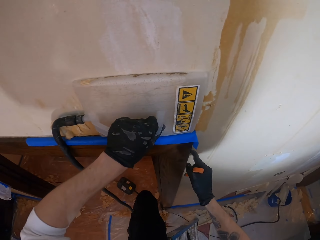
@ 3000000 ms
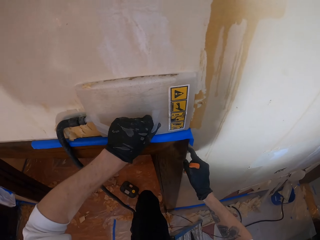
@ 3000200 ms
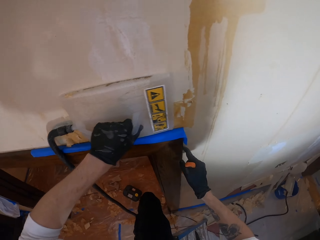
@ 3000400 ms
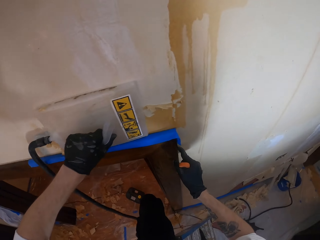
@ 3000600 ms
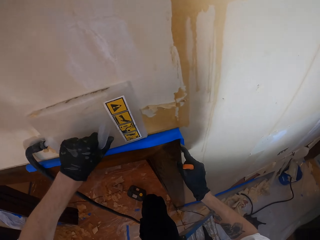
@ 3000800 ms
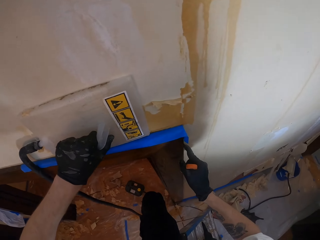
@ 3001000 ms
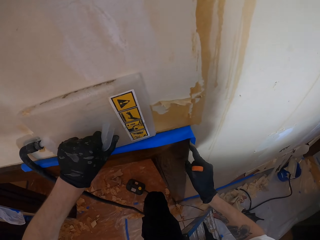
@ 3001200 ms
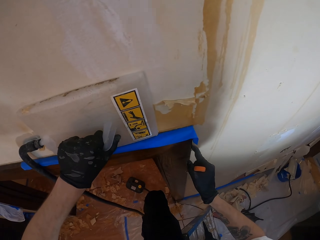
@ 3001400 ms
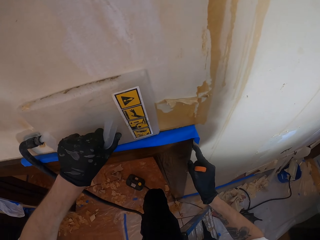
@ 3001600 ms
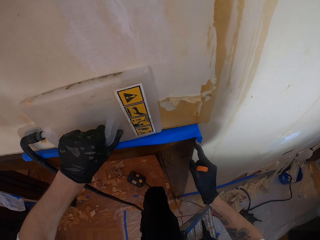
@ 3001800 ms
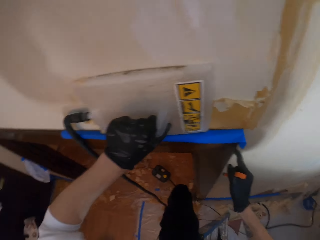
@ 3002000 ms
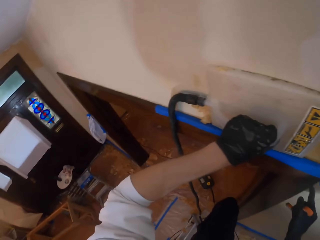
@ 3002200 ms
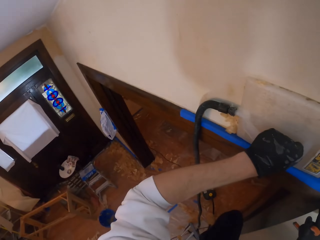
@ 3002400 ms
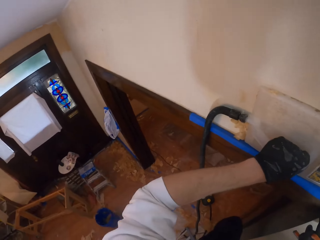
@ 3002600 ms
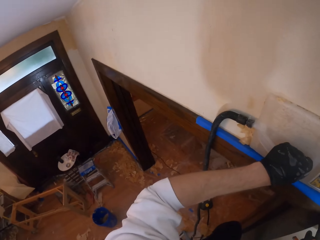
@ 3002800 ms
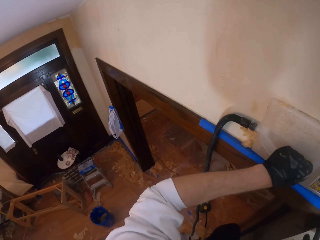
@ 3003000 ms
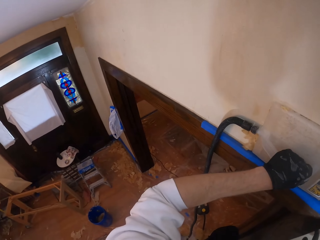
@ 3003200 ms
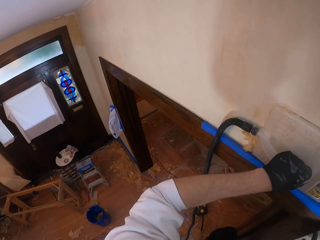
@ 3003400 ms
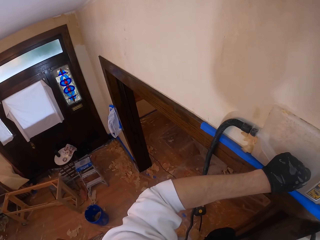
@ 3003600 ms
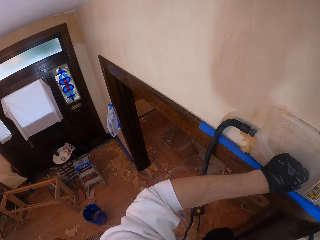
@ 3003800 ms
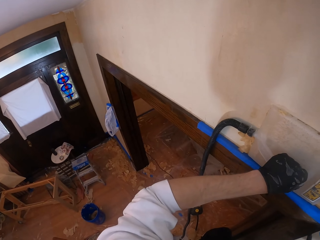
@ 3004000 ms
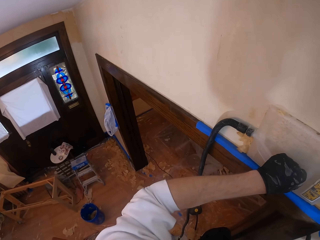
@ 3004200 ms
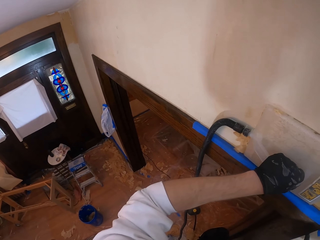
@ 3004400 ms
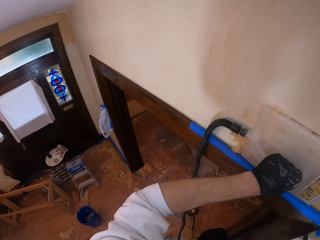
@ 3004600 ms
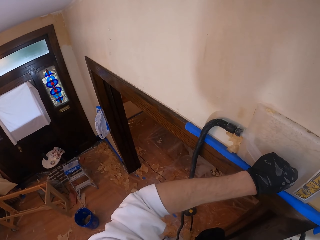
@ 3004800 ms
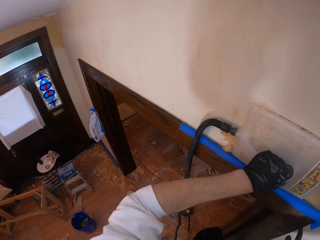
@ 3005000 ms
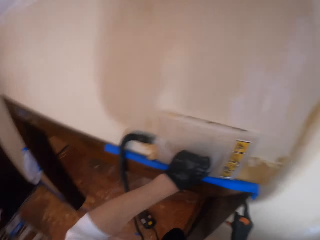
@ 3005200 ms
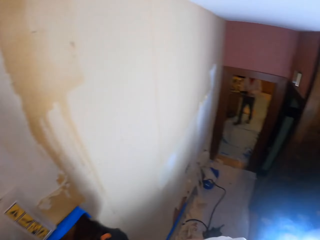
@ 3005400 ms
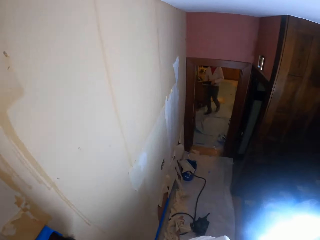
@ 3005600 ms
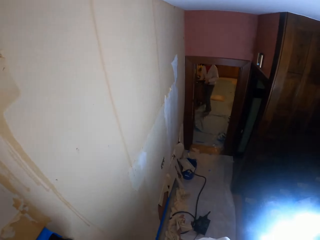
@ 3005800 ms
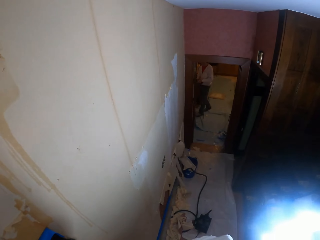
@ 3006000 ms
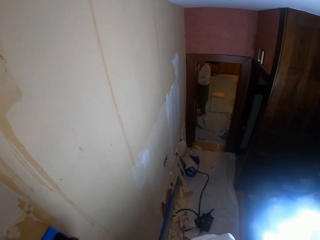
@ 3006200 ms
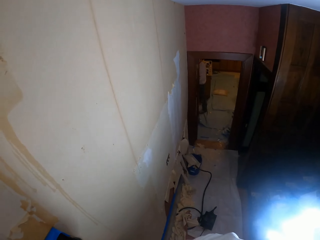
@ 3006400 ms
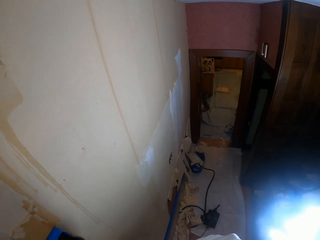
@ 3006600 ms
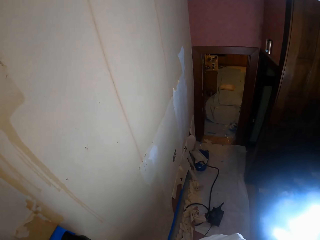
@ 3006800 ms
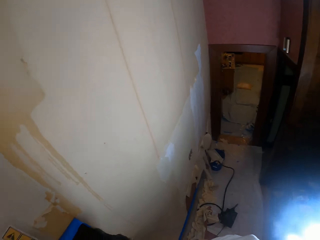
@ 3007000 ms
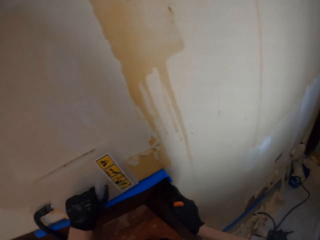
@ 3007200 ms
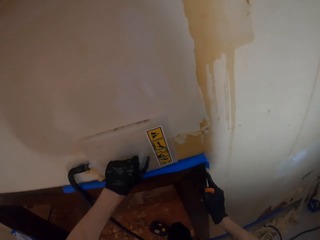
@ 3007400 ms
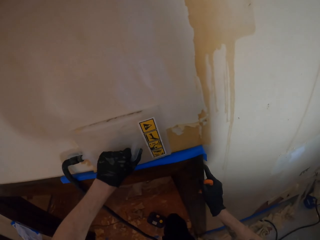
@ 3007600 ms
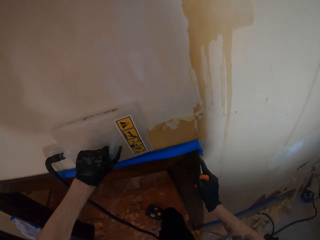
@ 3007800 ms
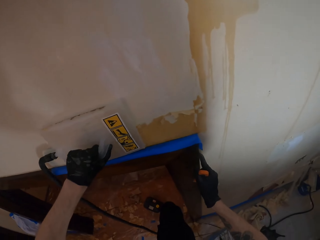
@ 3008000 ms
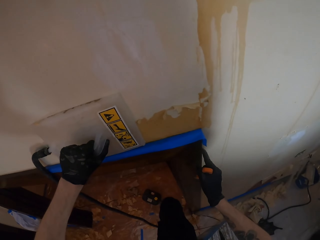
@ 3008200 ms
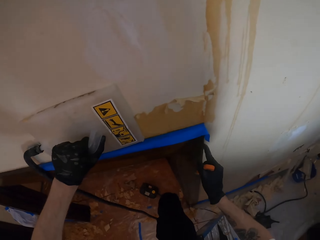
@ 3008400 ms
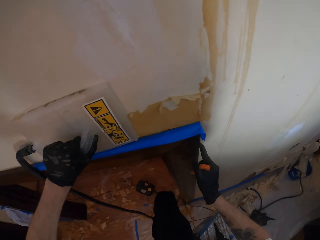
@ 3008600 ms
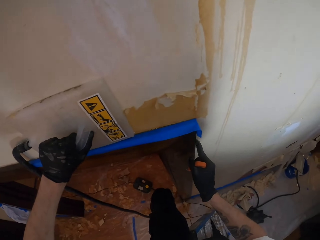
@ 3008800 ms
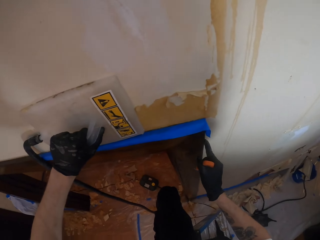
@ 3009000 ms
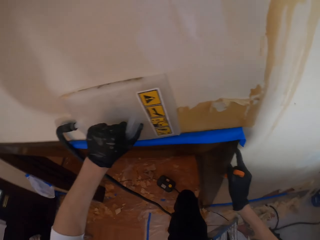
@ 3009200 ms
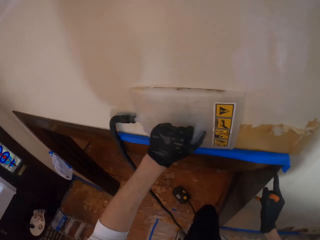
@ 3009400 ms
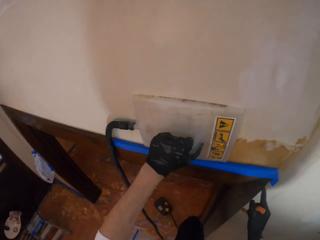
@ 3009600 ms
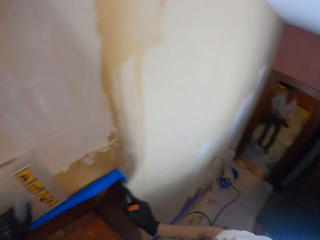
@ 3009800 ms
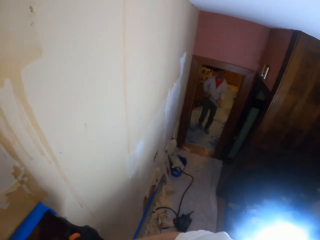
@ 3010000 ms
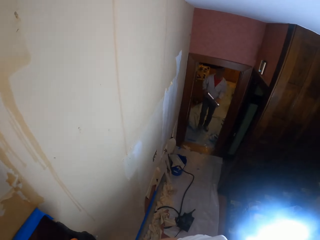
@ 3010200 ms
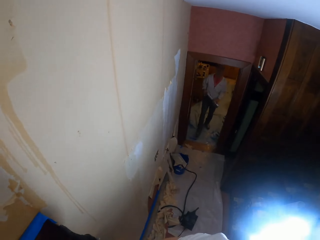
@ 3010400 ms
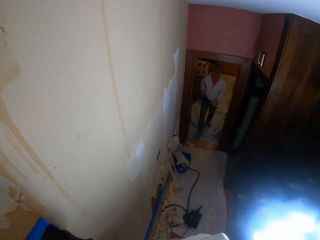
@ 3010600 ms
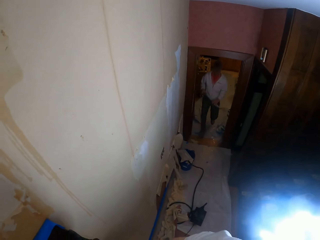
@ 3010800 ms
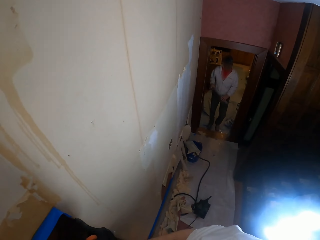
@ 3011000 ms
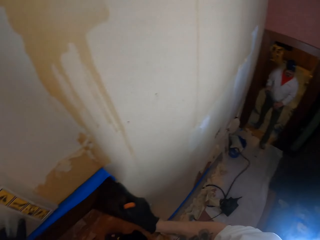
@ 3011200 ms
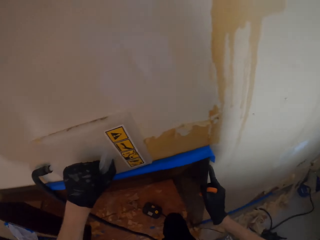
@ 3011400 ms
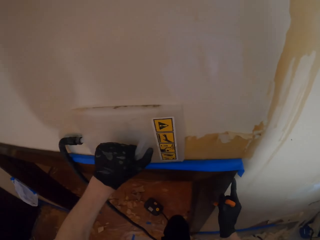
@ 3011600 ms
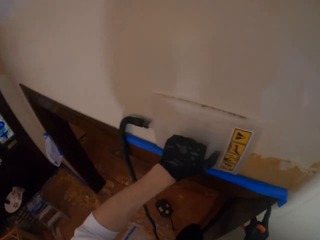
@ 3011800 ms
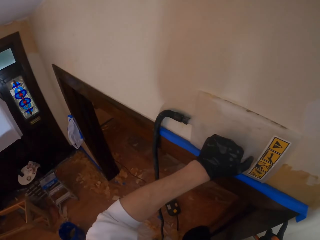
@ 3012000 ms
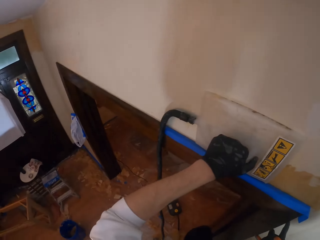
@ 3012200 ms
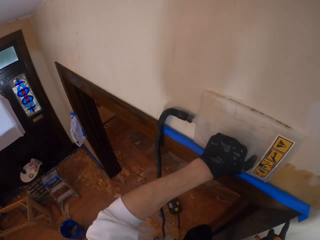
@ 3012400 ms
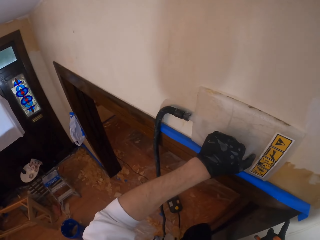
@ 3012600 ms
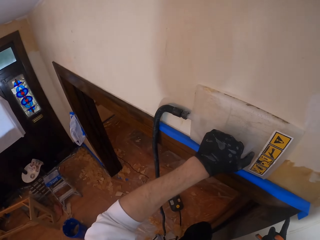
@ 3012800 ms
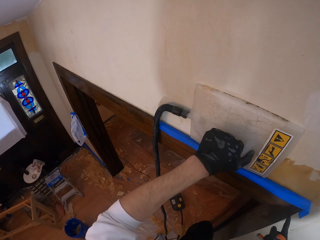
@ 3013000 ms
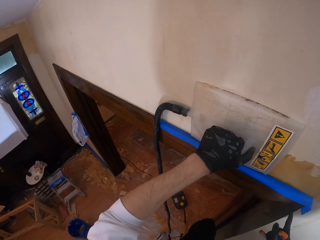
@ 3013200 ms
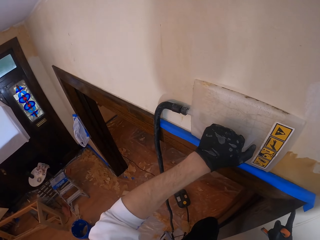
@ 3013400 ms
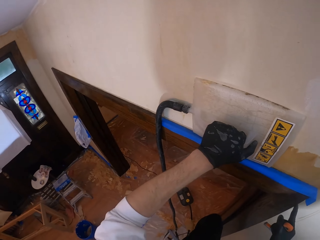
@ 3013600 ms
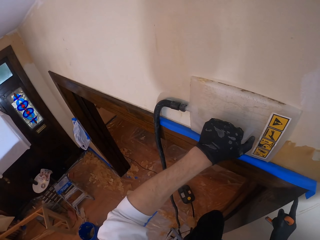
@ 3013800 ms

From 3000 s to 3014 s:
The camera wearer moves the steam remover slightly. They look around. They look at the other room. They move the steam remover slightly. They look around.

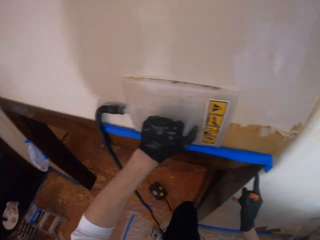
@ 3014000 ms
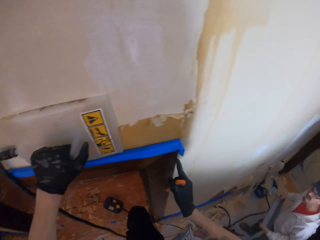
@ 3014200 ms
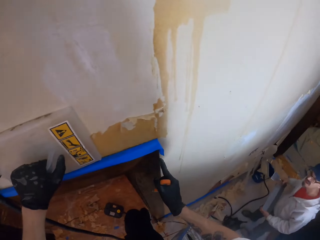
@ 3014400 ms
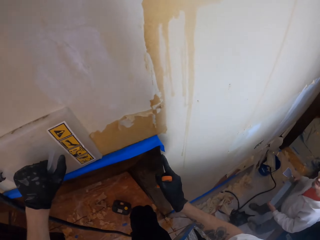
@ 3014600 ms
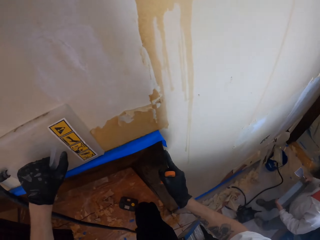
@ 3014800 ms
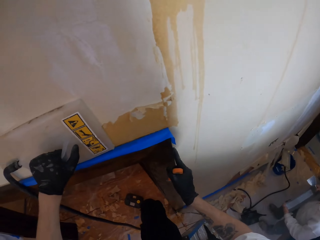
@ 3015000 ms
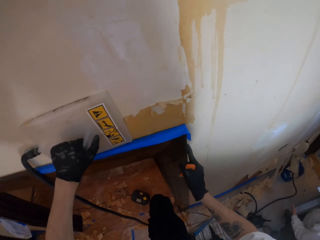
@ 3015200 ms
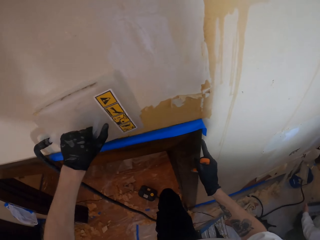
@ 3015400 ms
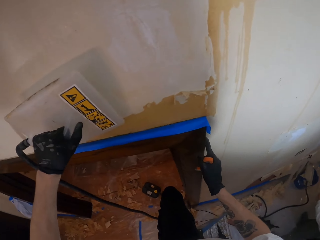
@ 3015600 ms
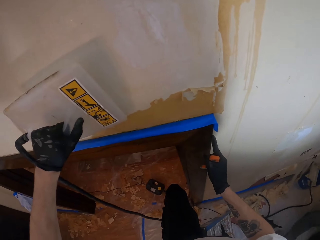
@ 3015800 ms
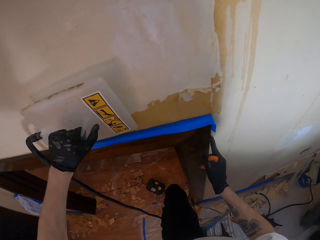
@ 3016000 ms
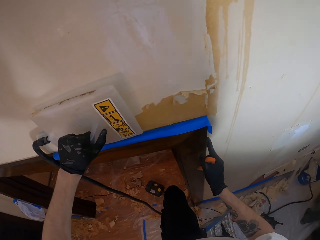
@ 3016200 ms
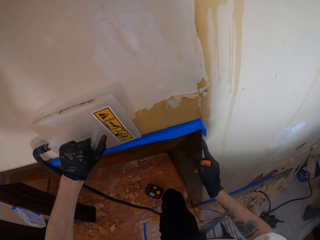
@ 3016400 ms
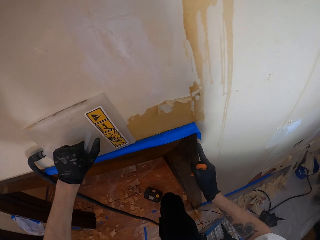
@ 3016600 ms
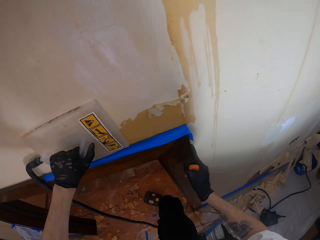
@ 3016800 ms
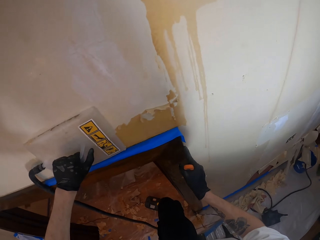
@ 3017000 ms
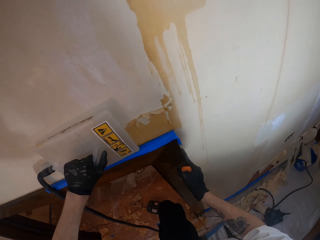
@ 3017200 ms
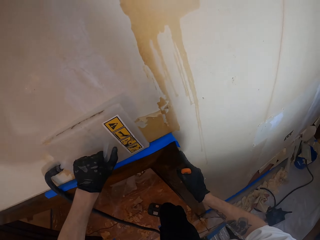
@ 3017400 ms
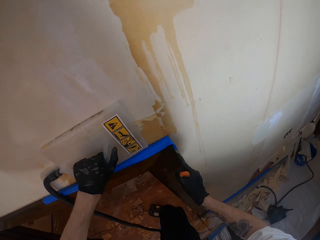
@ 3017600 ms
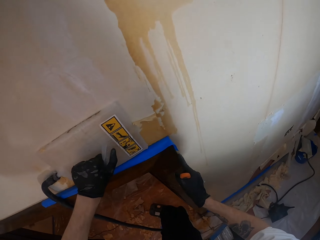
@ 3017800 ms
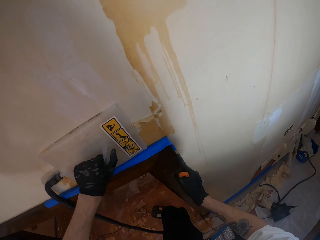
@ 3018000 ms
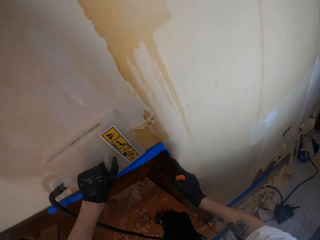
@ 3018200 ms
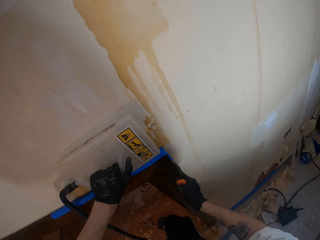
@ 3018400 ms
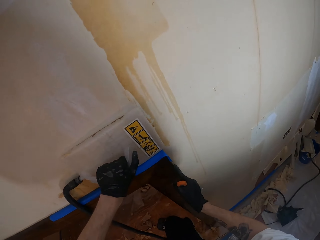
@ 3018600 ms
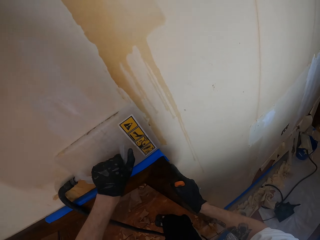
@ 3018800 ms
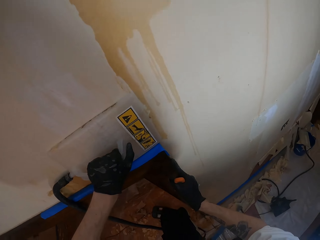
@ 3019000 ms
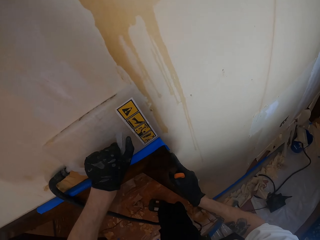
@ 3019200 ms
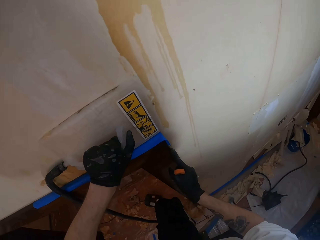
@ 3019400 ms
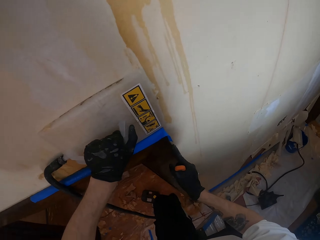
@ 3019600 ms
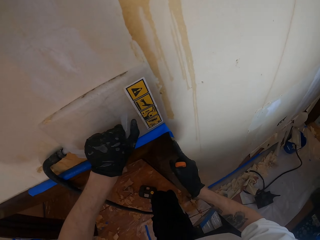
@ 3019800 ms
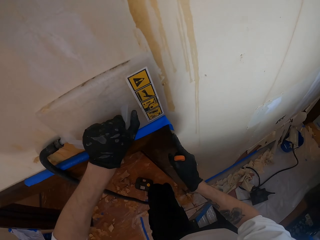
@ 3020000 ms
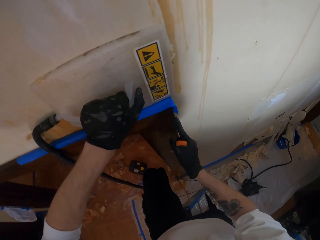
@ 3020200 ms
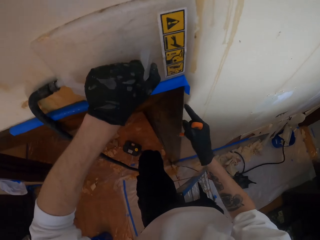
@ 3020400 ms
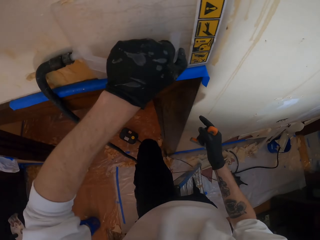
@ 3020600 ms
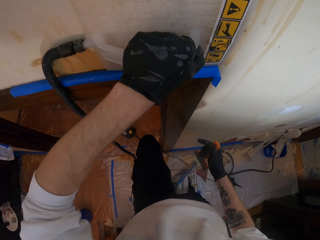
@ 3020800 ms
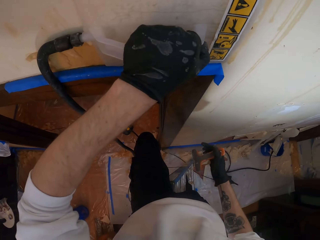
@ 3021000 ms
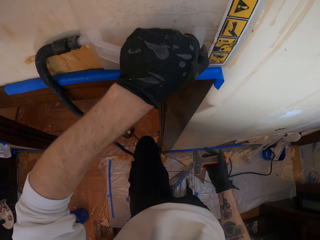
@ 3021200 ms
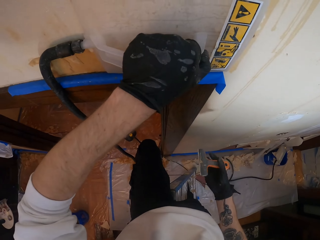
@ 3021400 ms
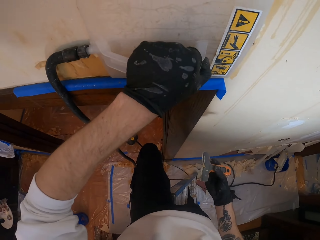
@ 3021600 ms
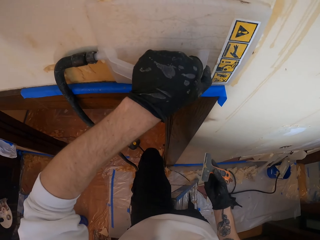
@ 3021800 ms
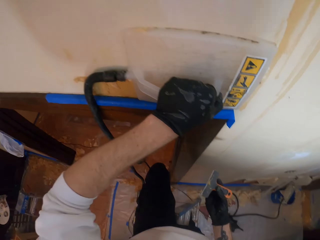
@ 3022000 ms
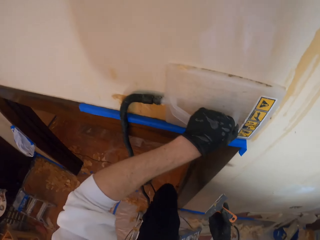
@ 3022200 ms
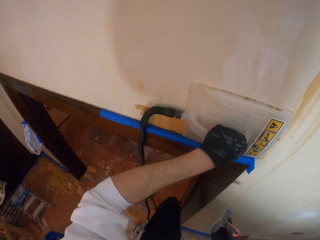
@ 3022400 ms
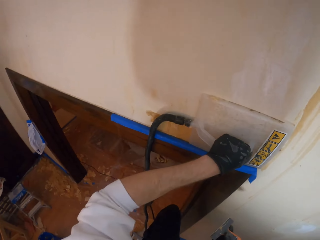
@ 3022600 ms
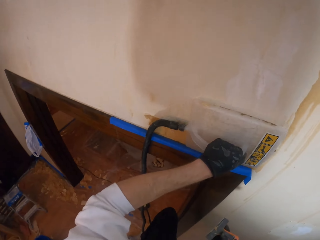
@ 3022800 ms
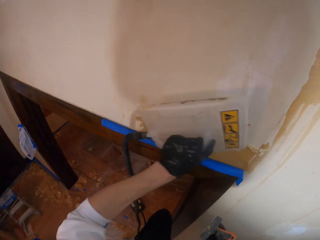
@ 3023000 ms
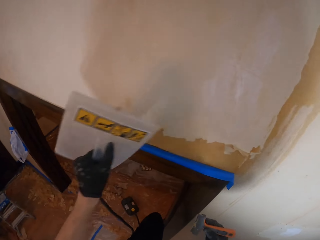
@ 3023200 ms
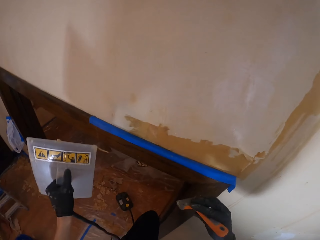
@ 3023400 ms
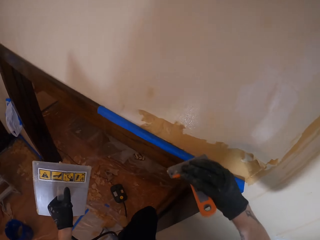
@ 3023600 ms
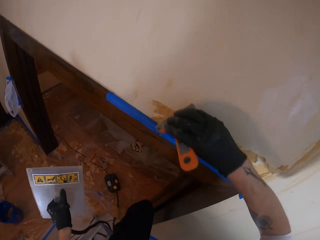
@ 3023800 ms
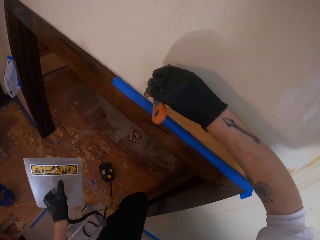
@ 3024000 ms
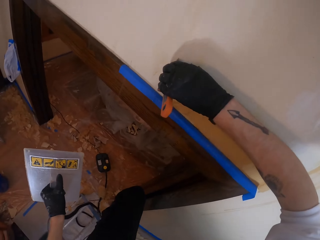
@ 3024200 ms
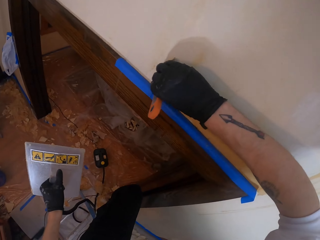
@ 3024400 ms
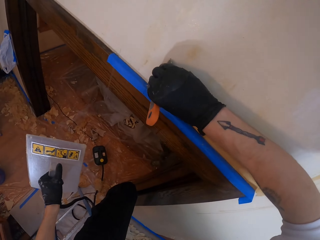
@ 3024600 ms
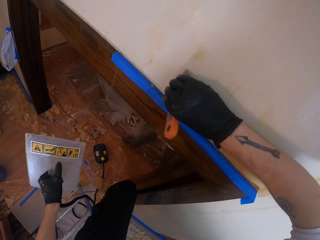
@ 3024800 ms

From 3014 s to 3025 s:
The camera wearer lifts the steam remover. He puts the steam remover on the wallpaper. He moves the steam remover slightly. He removes his hand from the wall. He holds the hand scraper. He removes the steam remover from the wall. He scrapes the wallpaper.
